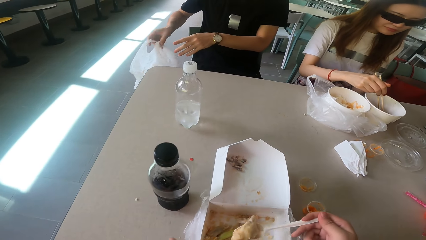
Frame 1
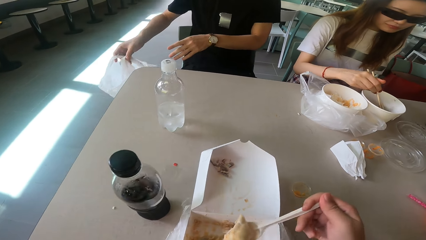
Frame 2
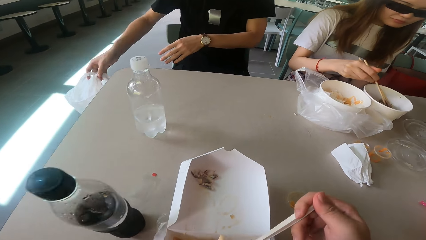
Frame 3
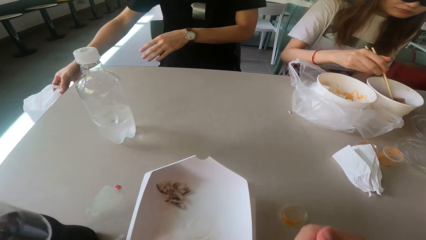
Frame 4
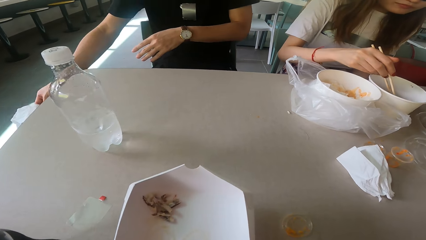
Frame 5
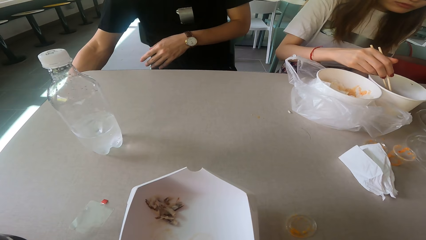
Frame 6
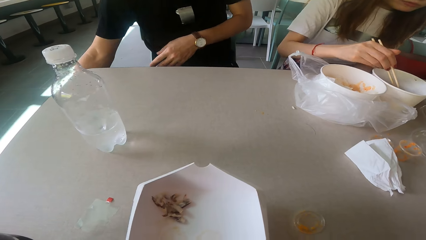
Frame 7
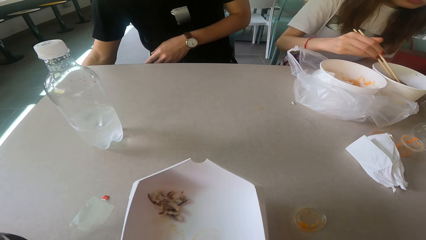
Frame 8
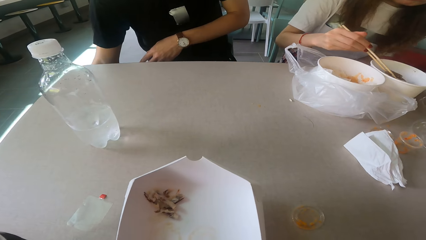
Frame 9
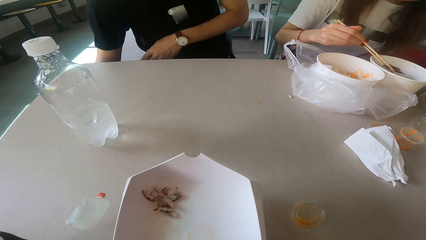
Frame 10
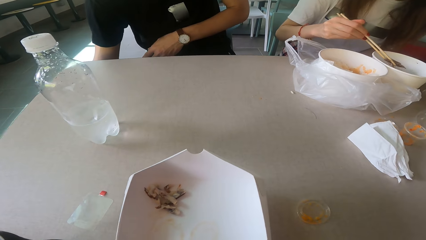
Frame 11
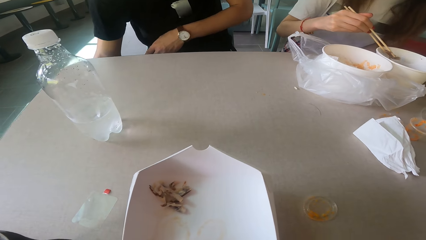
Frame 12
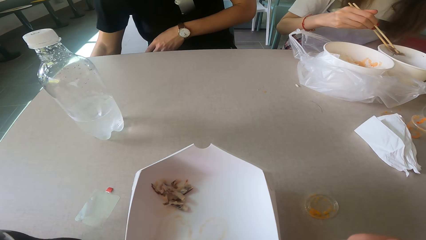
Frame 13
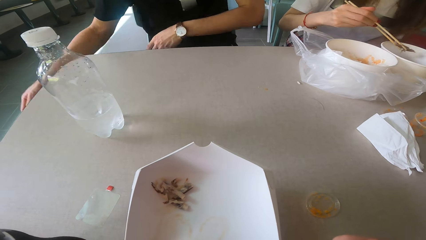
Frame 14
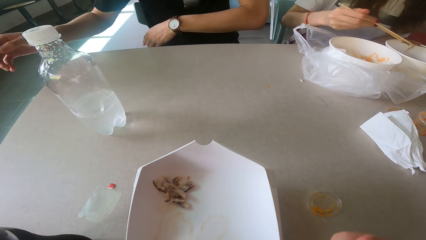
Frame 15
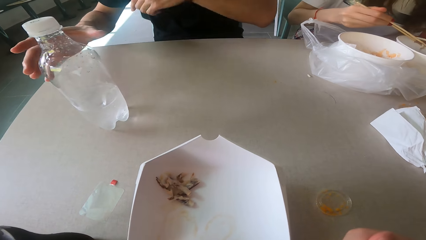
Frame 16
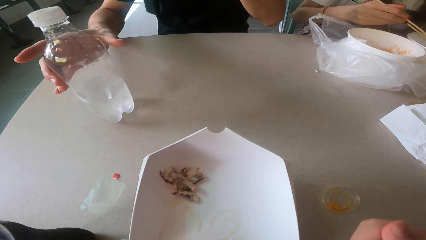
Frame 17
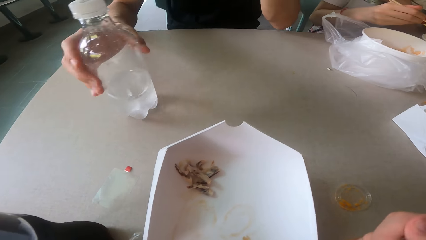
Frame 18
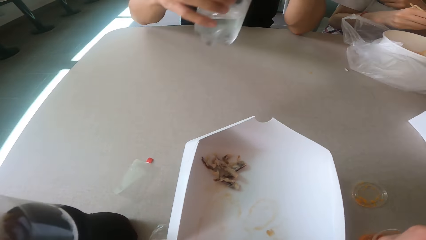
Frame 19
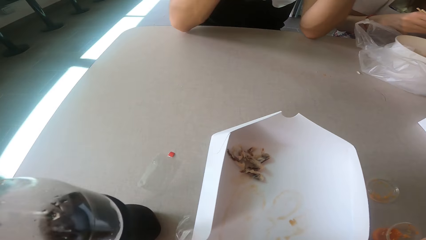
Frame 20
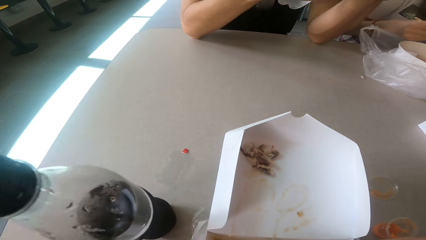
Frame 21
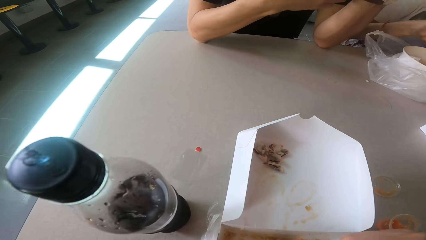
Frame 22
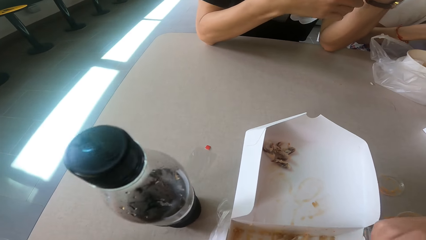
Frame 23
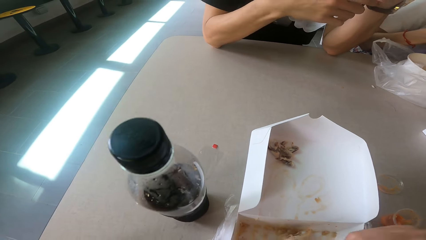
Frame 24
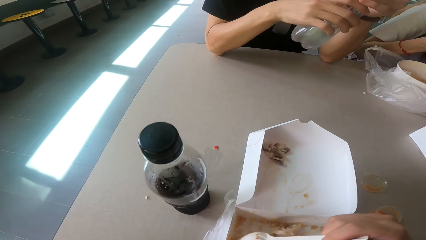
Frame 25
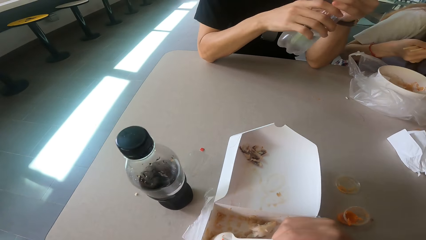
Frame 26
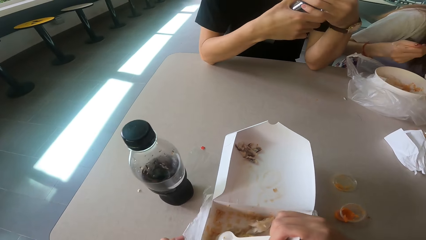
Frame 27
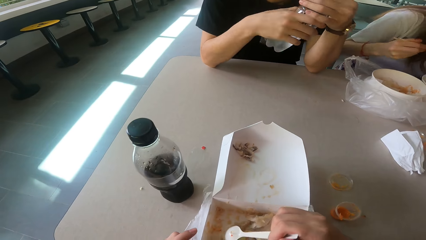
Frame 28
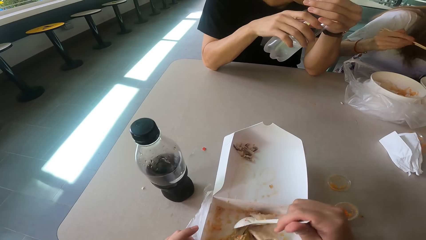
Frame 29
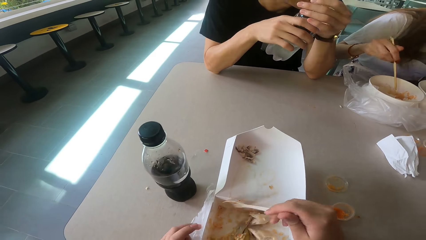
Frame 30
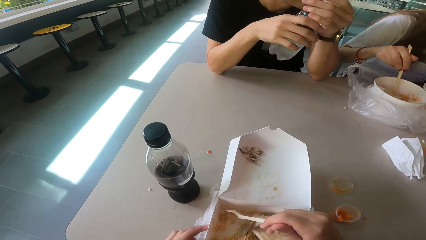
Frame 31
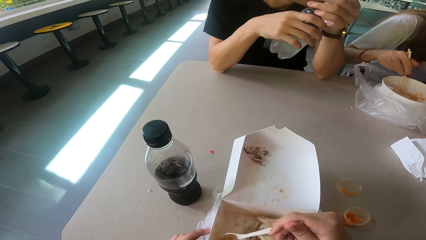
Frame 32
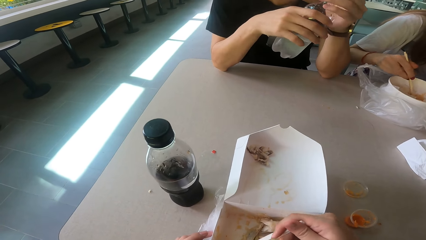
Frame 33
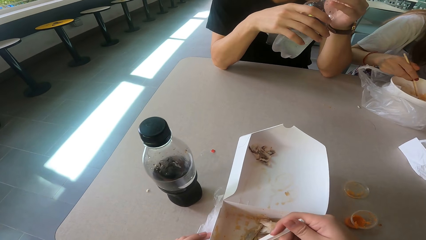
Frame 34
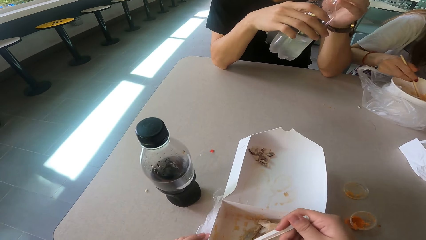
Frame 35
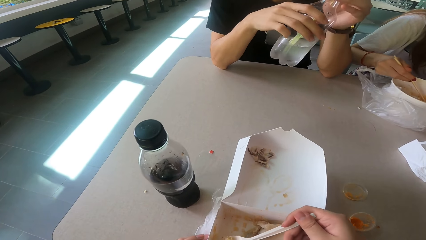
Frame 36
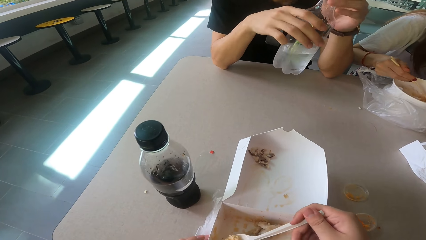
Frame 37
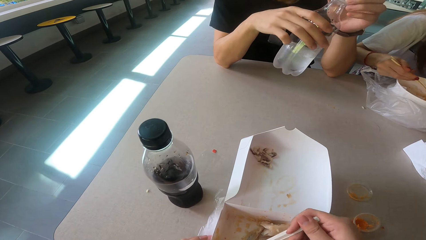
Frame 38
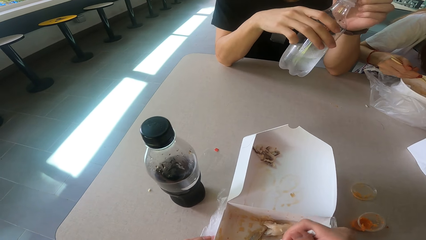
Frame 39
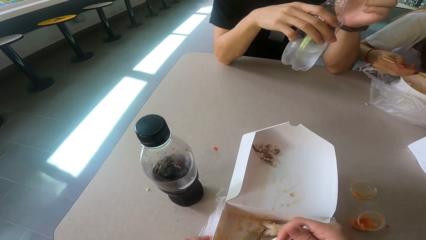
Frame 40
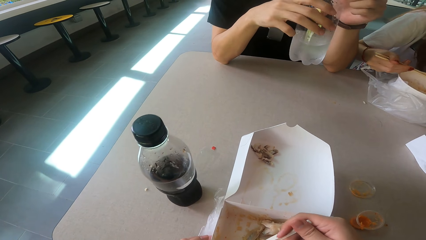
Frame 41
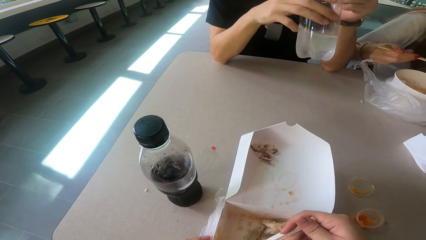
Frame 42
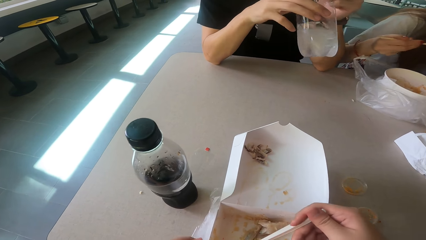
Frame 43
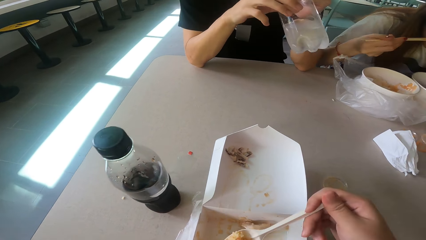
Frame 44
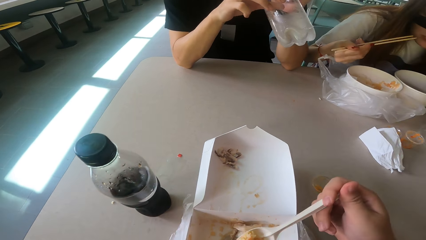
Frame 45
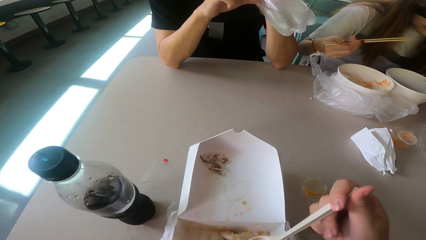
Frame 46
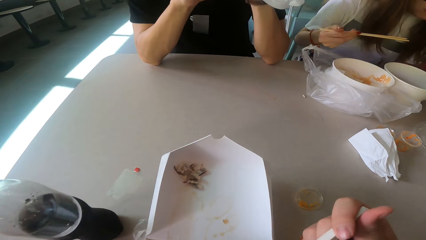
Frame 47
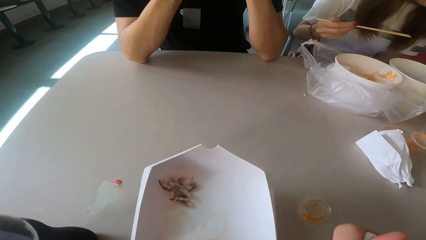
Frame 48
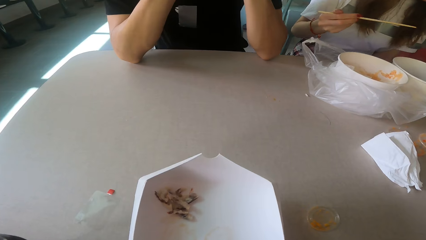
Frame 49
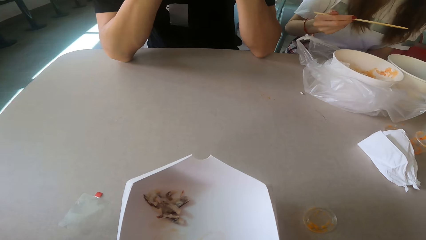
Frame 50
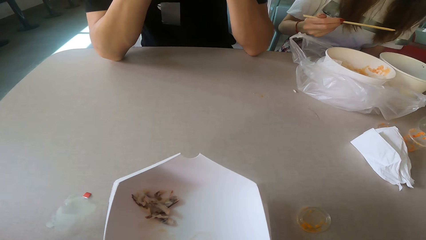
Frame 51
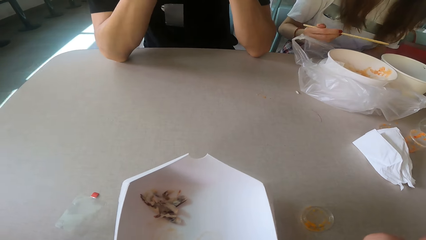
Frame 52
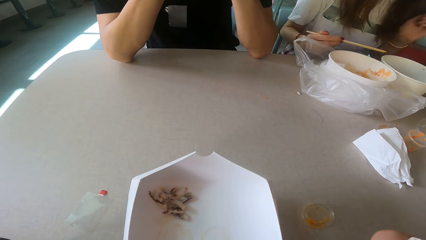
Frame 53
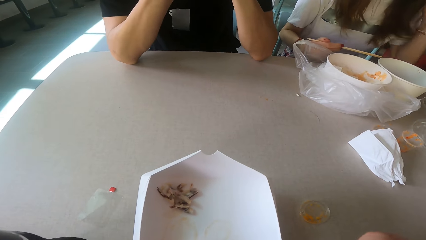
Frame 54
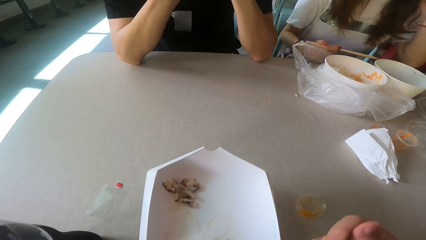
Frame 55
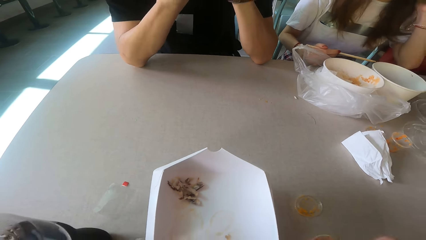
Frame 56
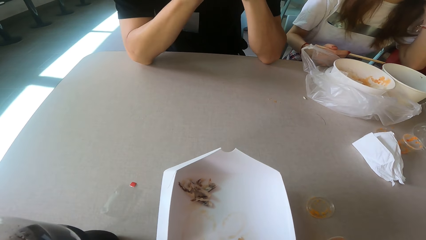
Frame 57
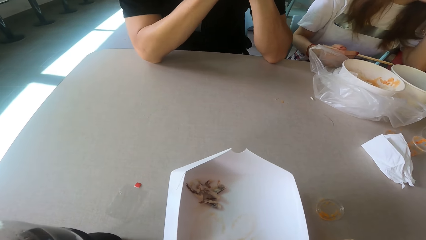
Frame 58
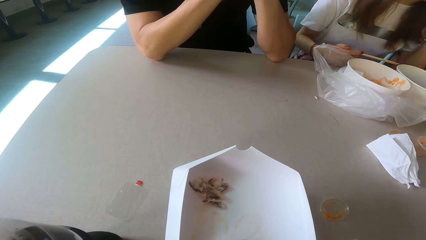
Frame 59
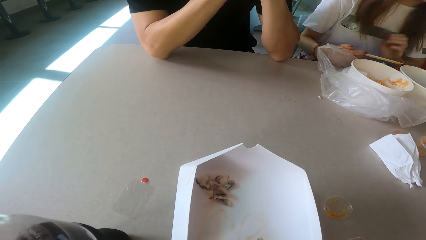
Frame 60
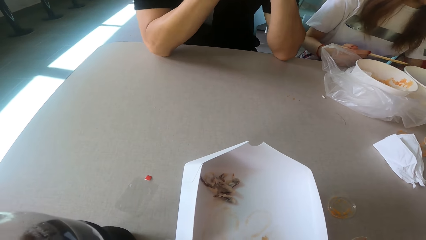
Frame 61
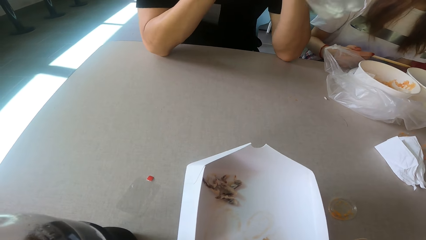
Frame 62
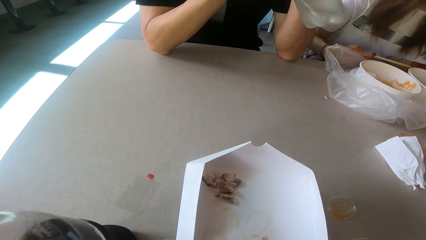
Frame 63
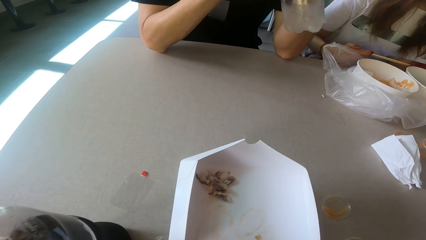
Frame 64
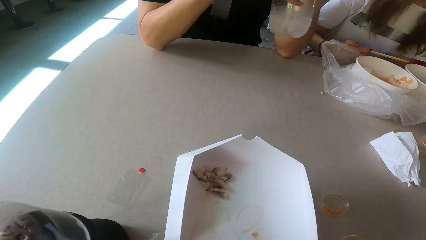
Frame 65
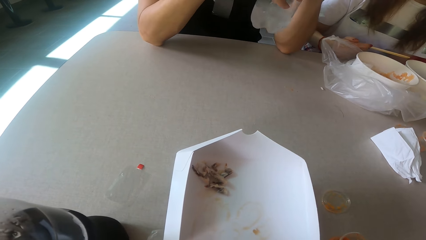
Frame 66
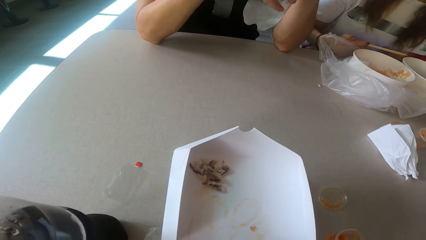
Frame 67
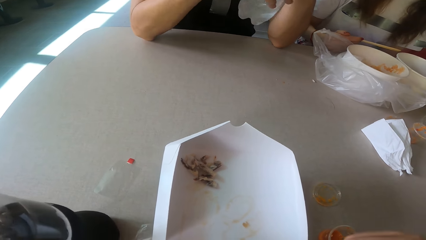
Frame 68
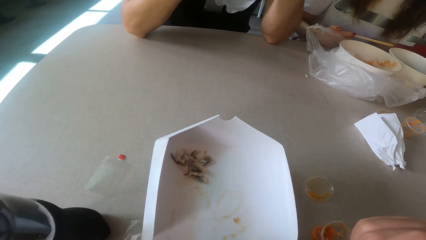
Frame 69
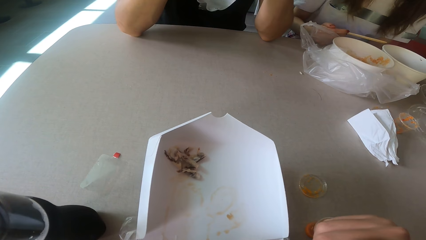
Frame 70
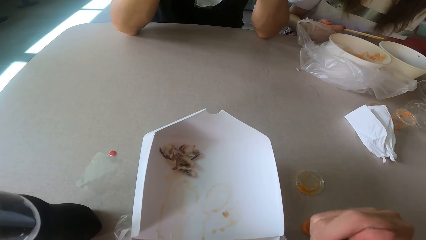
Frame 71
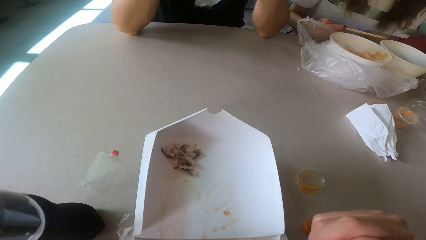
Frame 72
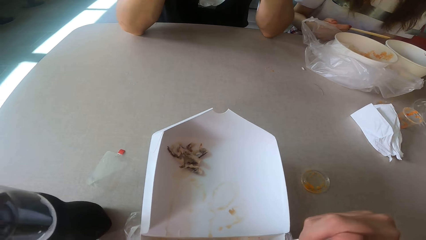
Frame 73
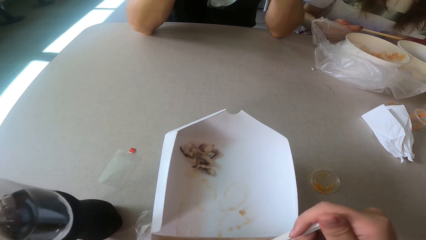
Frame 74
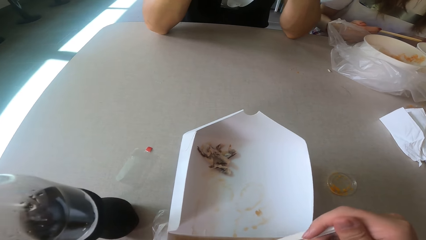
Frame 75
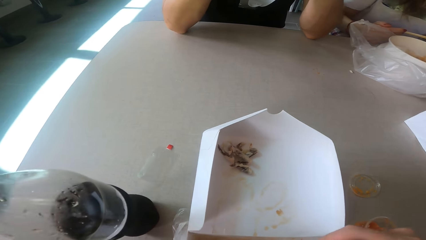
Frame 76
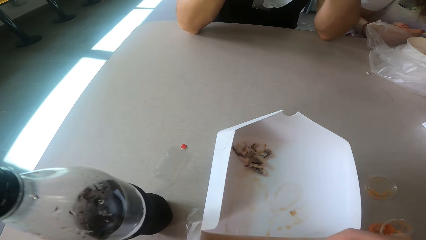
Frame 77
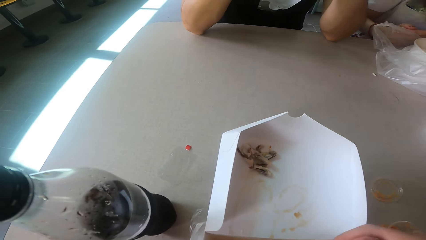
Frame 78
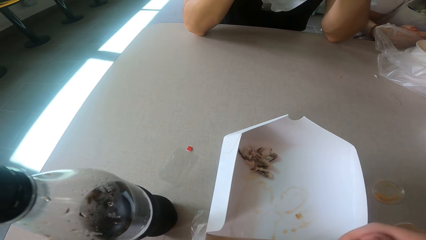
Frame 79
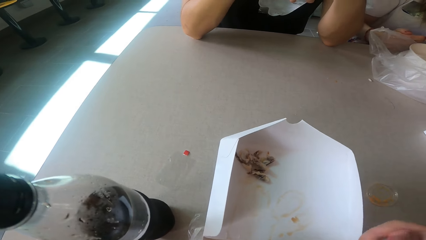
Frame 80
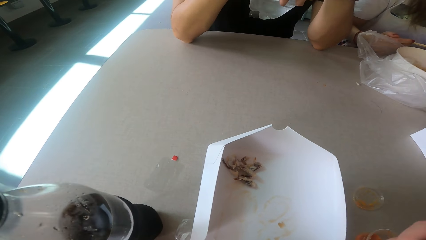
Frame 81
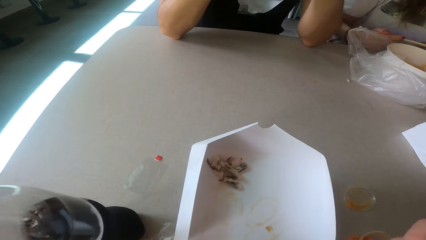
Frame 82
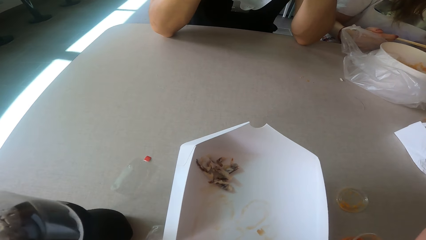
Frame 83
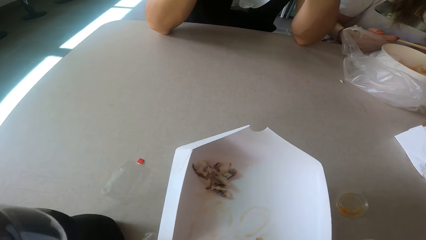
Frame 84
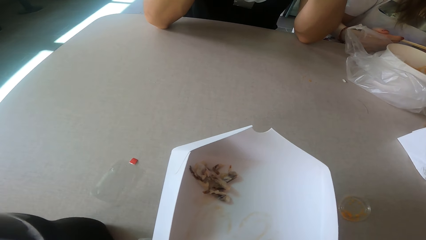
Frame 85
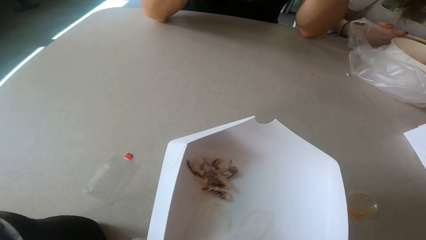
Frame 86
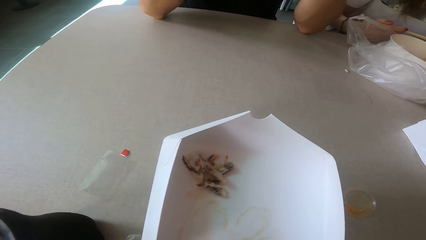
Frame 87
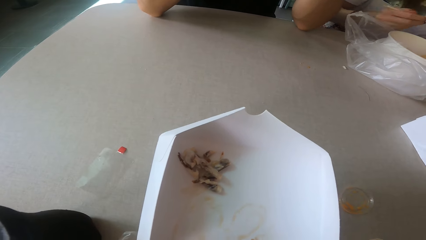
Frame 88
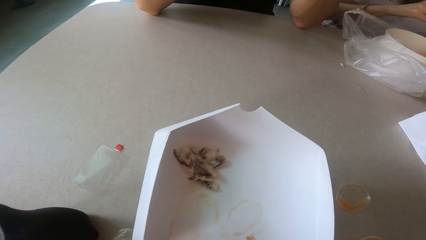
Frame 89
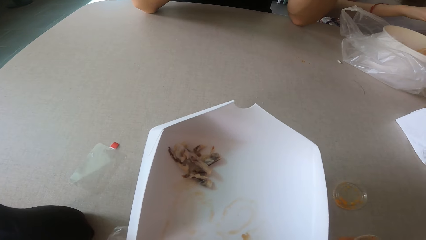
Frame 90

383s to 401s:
A man packs the box in a polythene bag. The man drops the polythene bag. The camera wearer scoops the food. The man picks up the bottle and opens the bottle. A woman eats the food. The camera wearer scoops the food. The woman eats the food. The camera wearer eats the food. The man drinks the water. The camera wearer looks around. The man closes the bottle.
